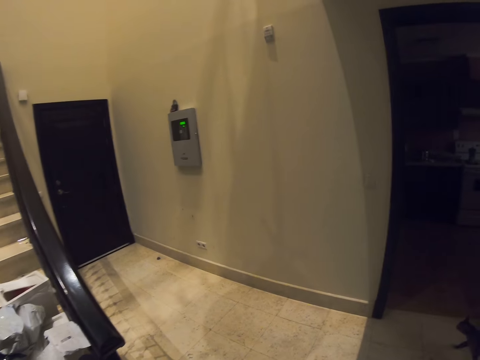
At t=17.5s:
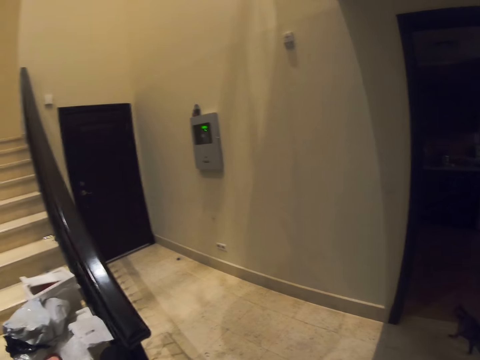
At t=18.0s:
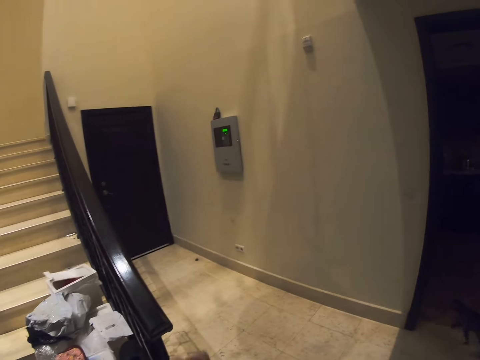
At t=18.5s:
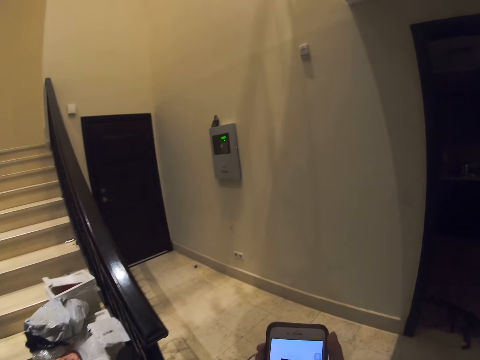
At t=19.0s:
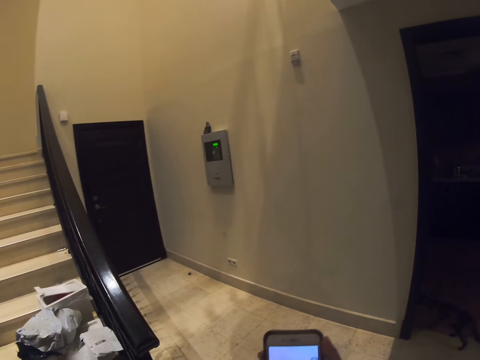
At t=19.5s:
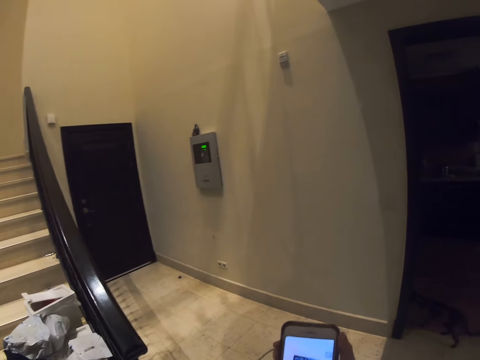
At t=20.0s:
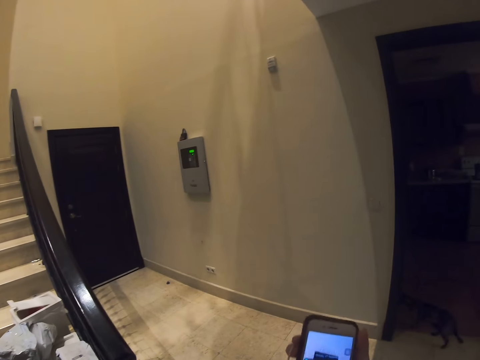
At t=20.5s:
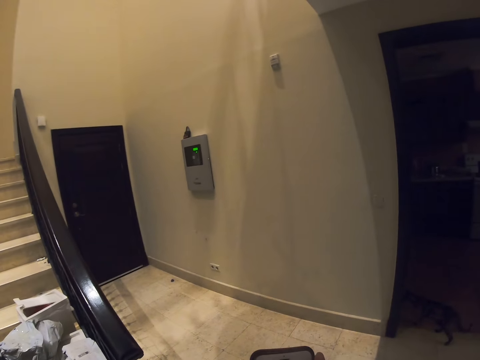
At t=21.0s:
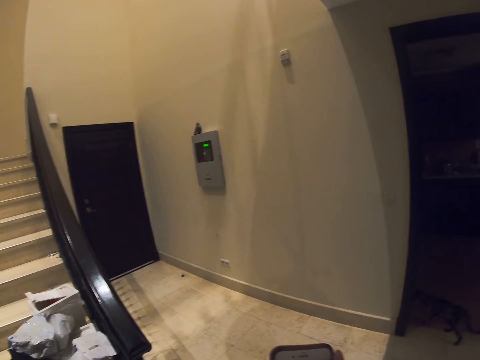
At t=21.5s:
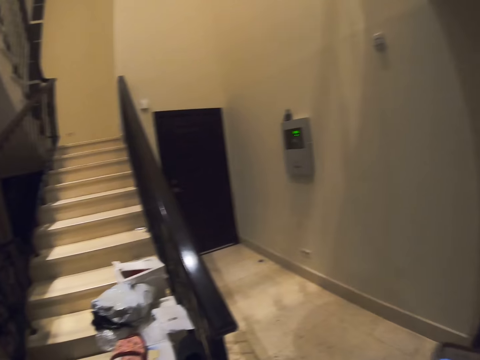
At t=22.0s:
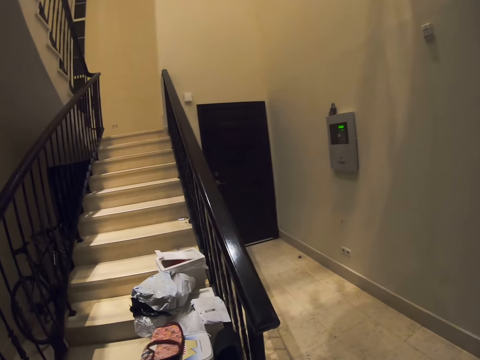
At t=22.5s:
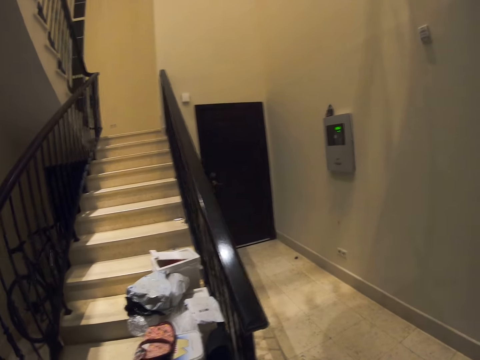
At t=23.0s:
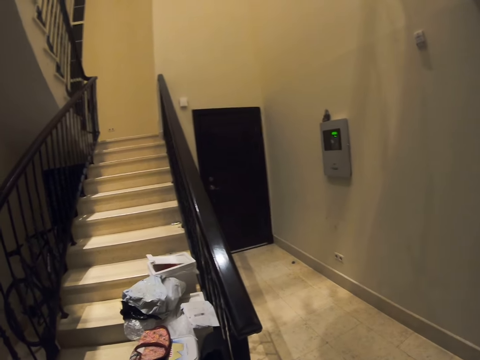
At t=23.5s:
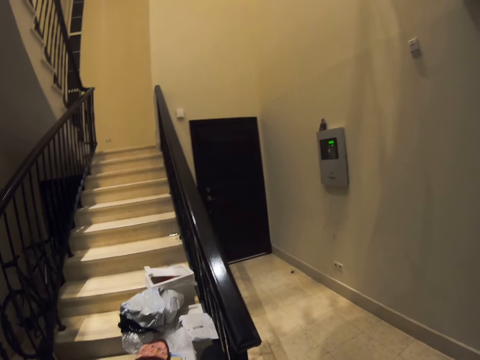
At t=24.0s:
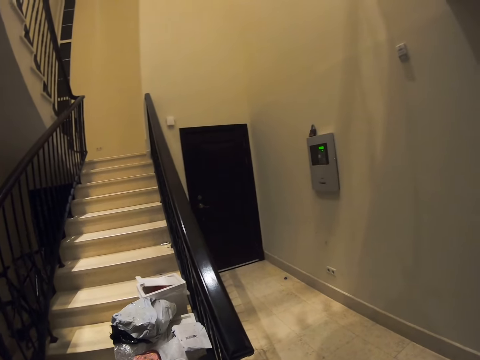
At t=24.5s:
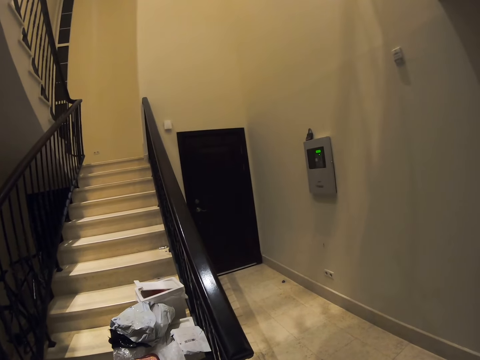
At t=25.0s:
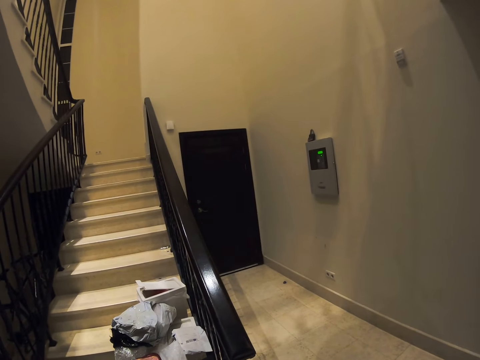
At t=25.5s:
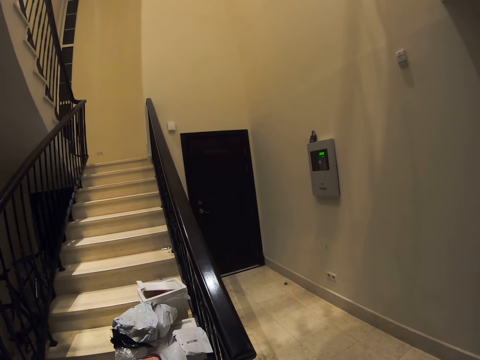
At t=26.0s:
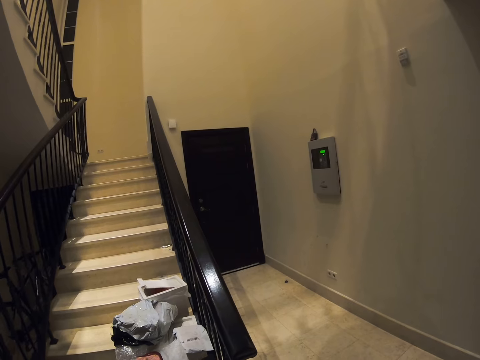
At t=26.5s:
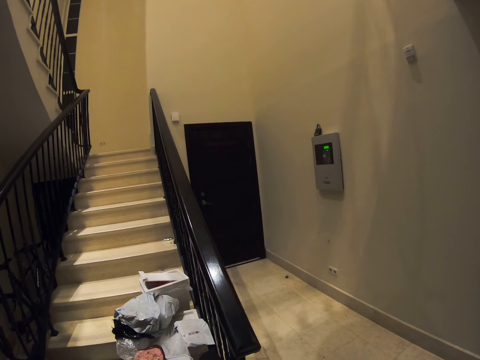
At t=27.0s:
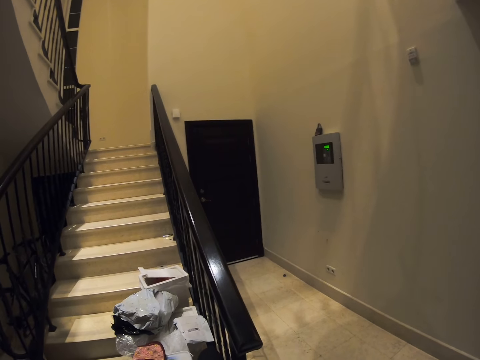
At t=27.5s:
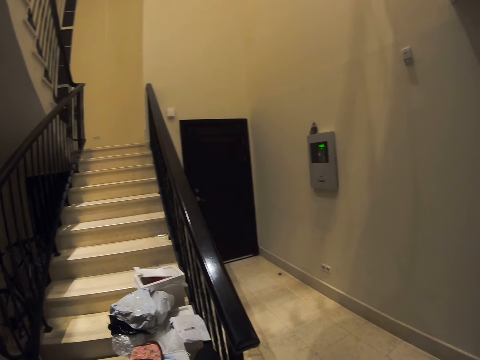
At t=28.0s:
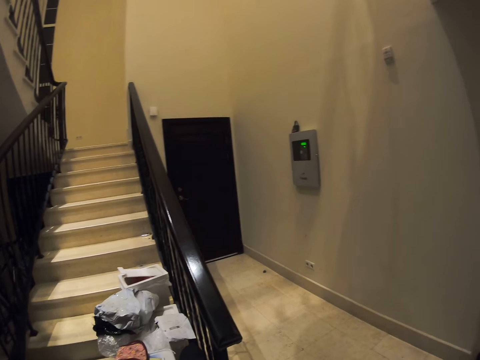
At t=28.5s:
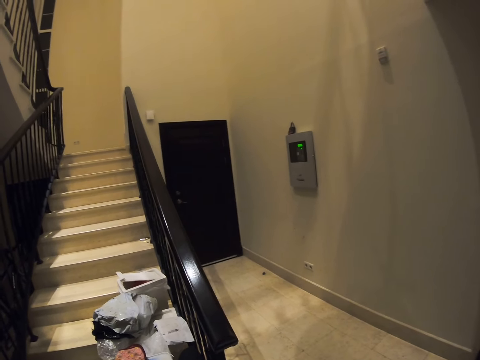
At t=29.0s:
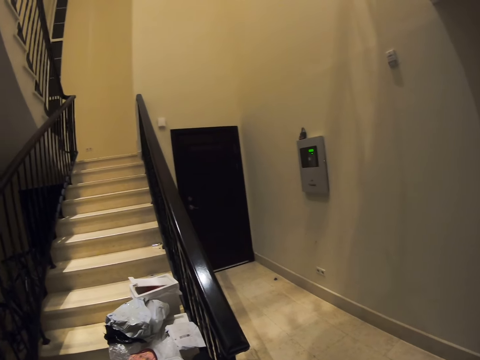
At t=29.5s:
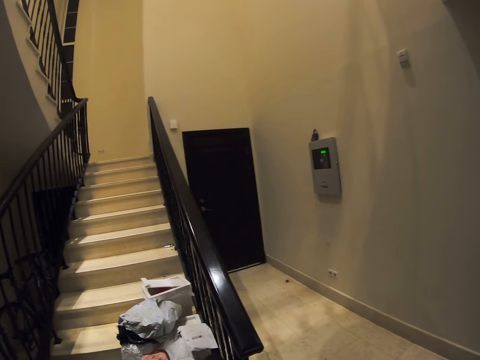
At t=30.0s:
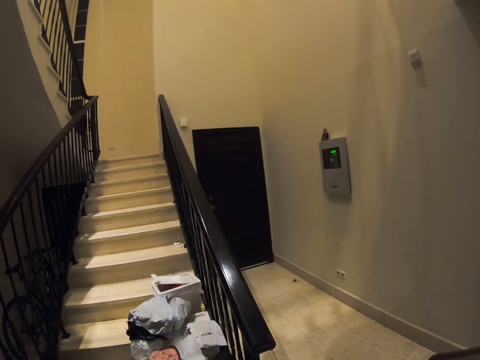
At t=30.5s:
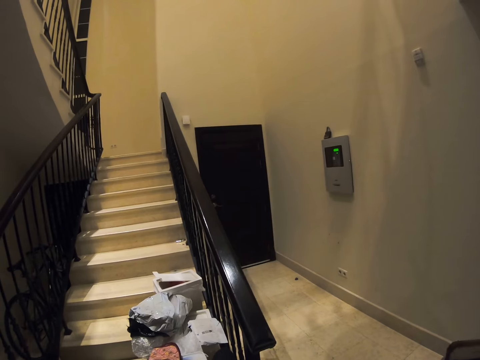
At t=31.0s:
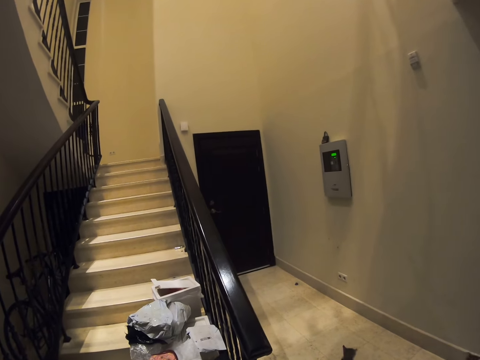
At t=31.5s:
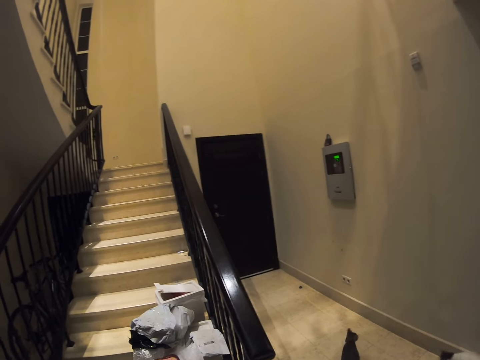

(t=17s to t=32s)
The camera wearer scrolls the phone. They look around the room.

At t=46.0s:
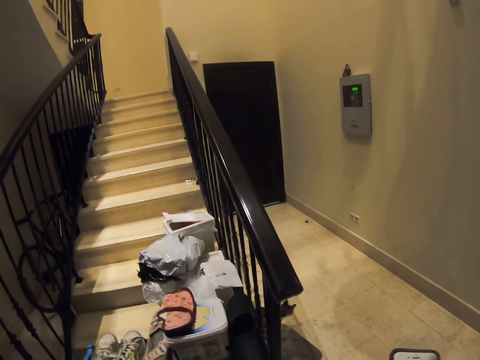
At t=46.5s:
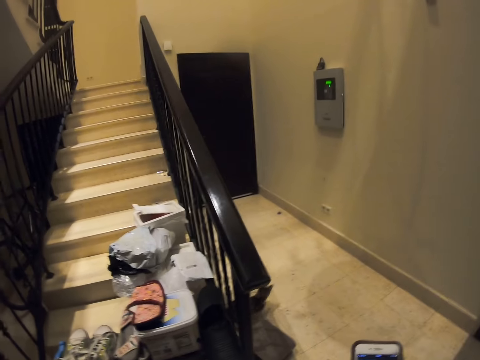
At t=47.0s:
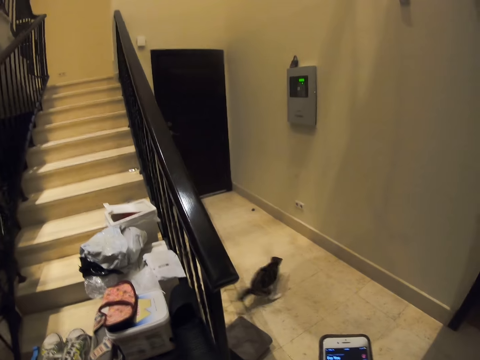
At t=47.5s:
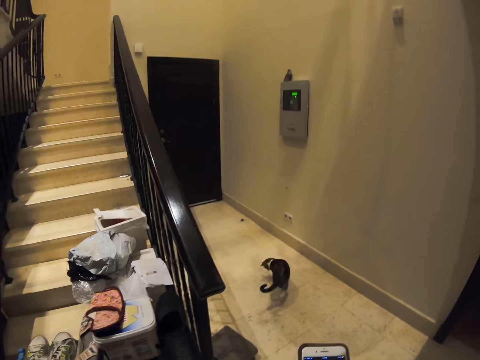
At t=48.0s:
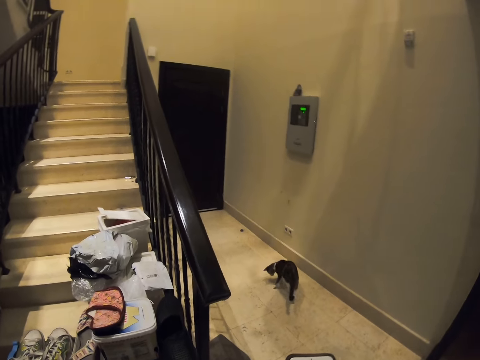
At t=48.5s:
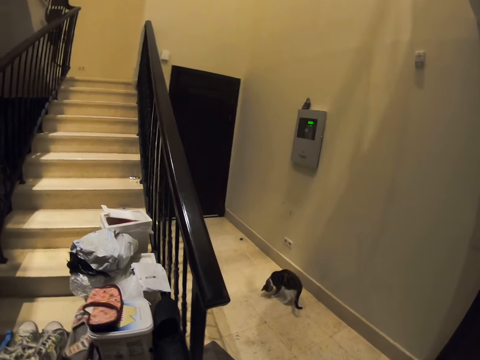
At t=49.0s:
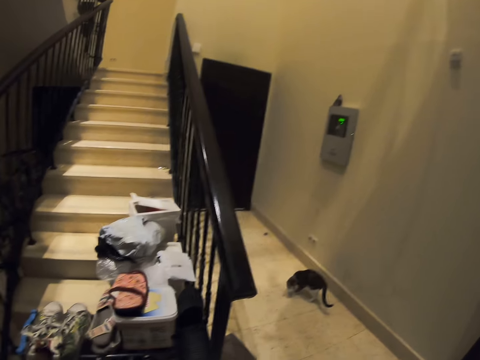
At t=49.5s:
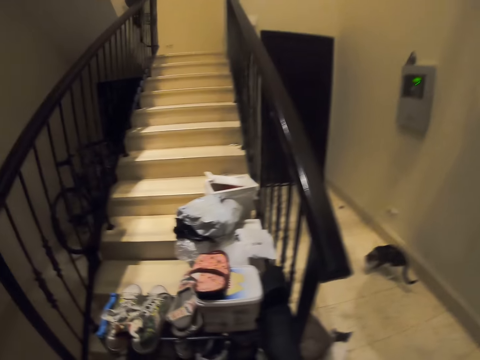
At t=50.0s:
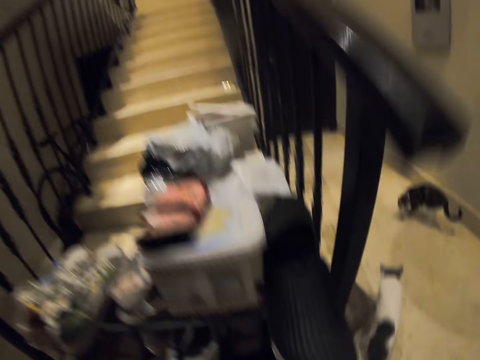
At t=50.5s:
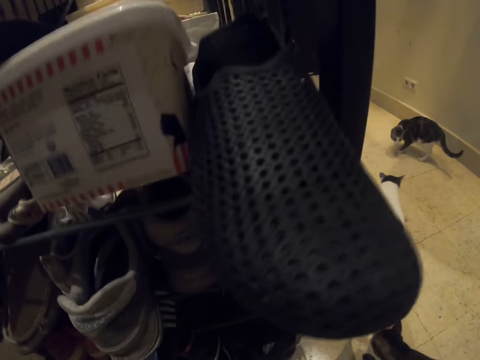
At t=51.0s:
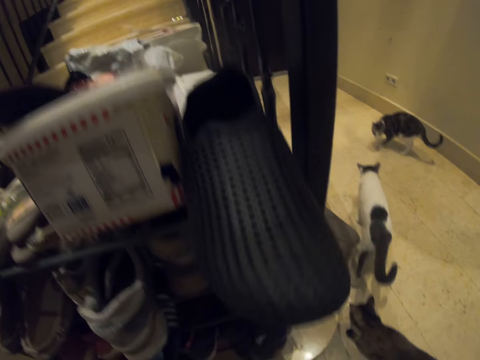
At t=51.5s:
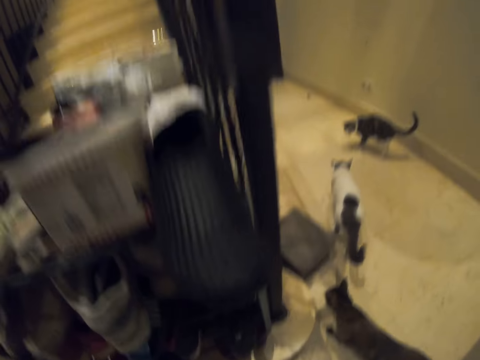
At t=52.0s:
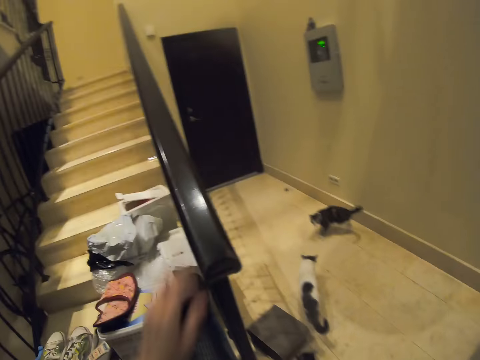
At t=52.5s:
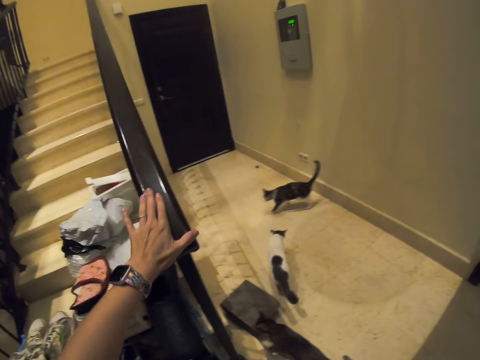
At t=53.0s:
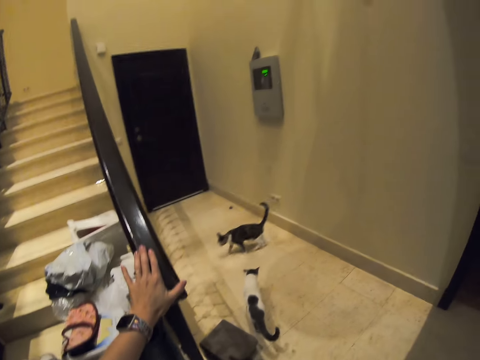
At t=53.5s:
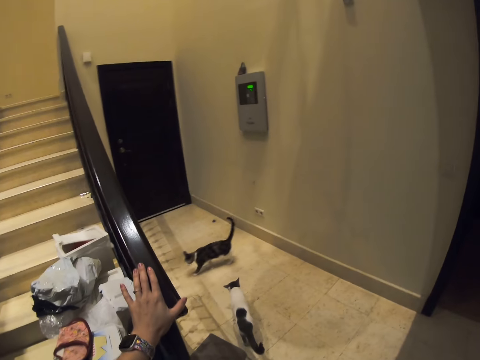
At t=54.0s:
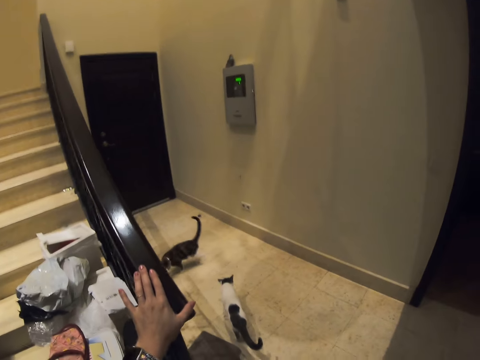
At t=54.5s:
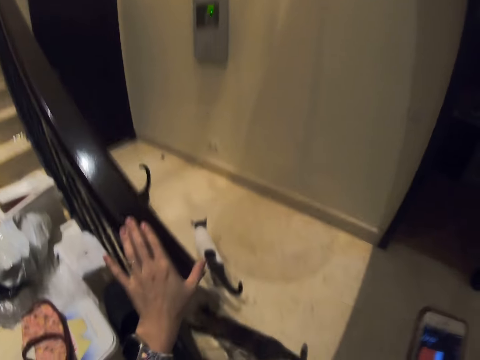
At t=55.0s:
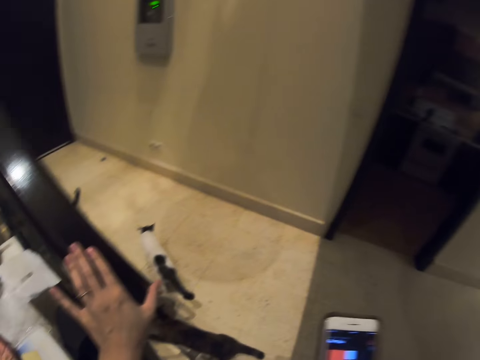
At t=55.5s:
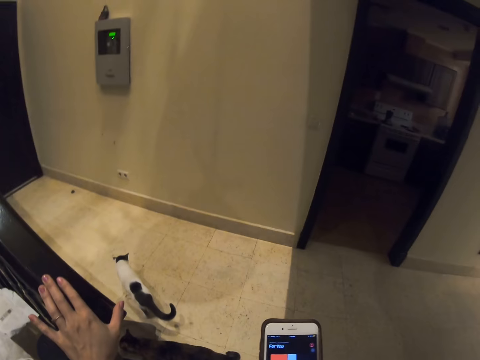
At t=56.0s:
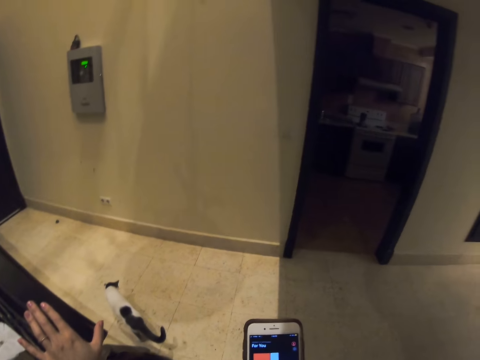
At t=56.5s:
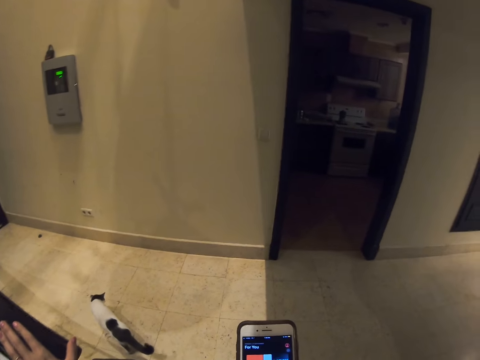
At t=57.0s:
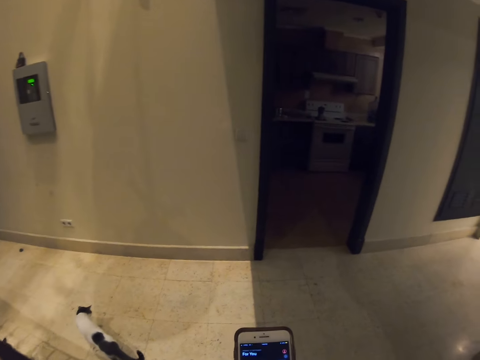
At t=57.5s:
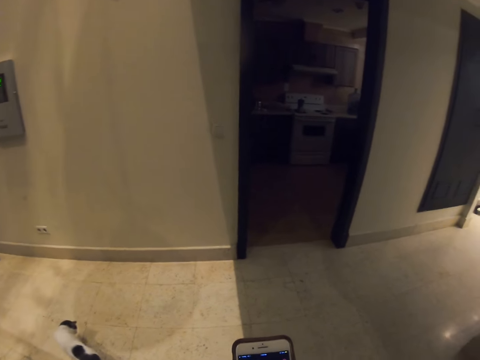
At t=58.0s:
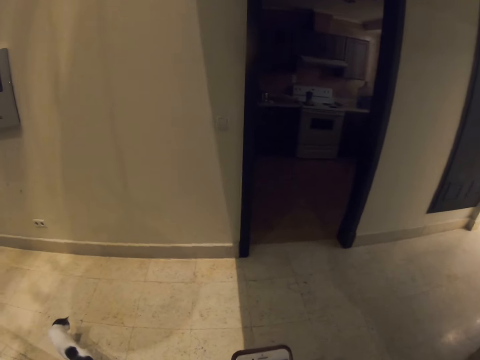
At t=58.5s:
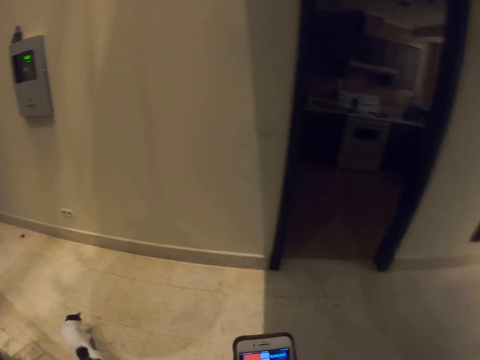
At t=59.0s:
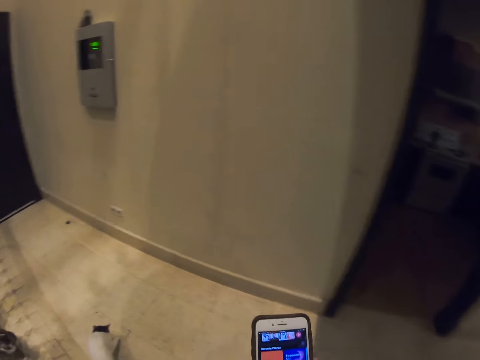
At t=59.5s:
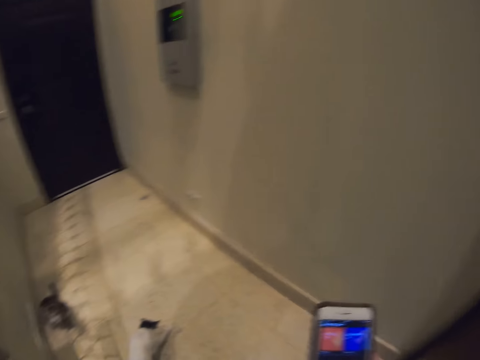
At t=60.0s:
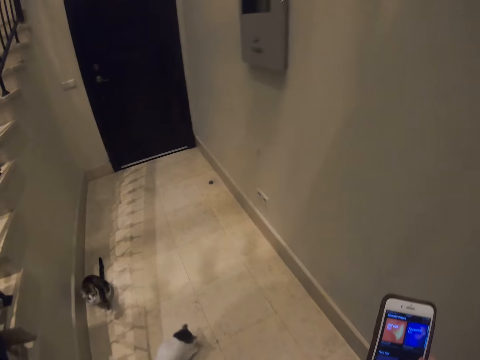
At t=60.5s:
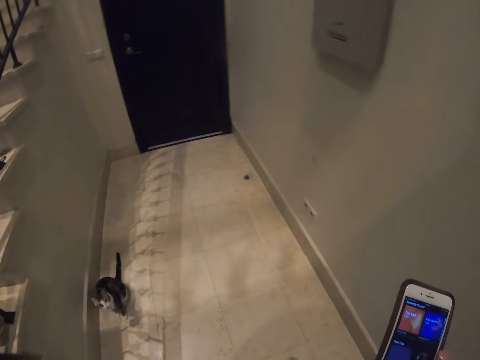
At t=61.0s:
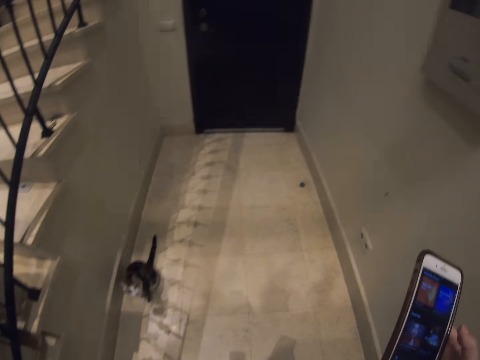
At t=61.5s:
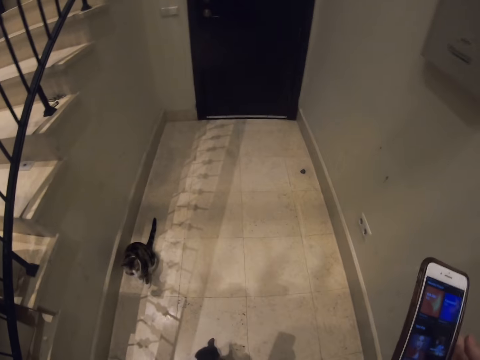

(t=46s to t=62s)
The camera wearer scrolls the phone. They touch the stairs. They scroll the phone. They walk around the room.
